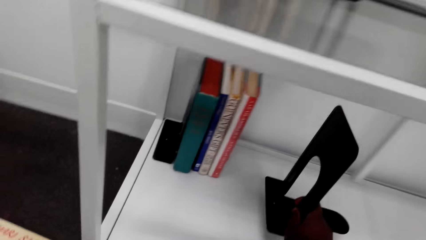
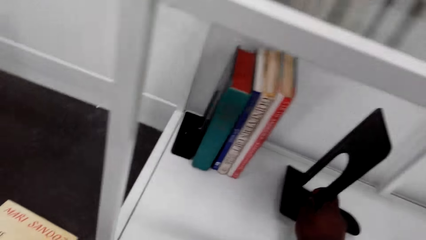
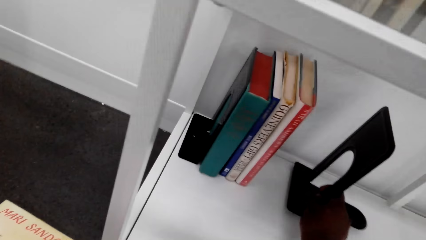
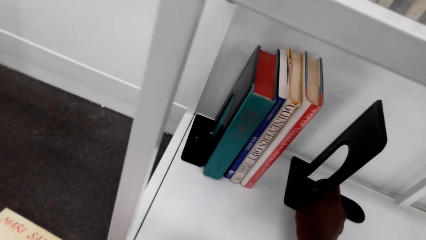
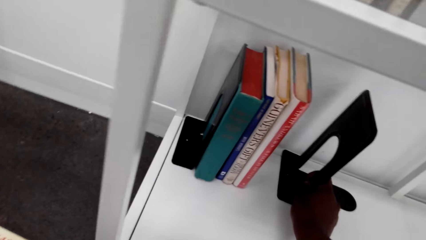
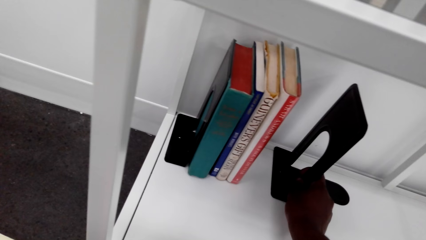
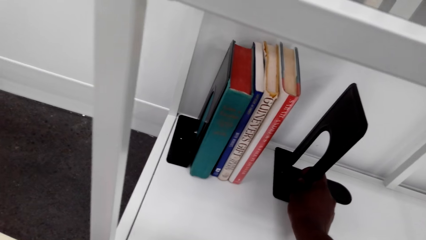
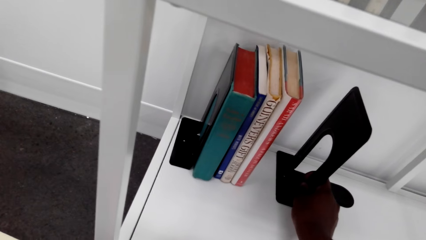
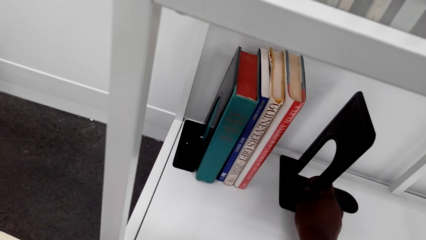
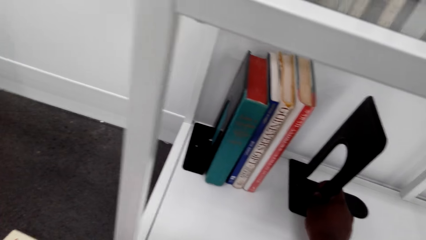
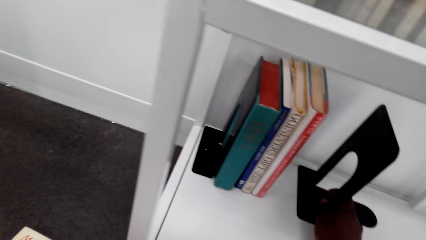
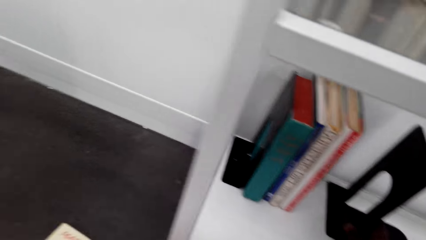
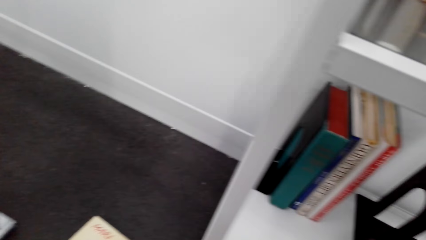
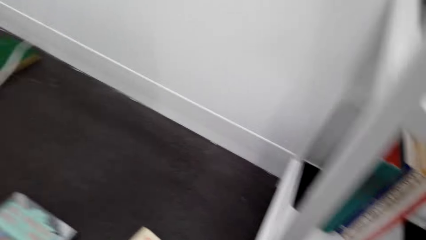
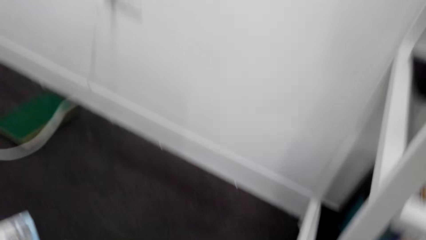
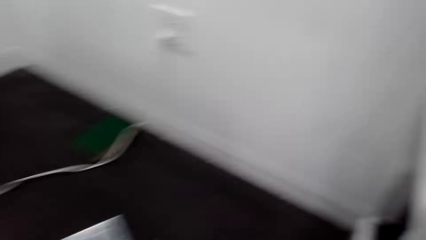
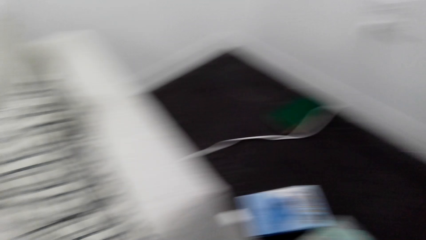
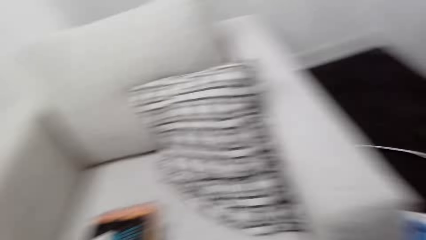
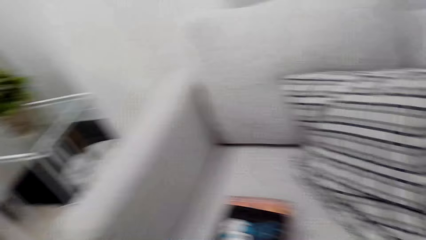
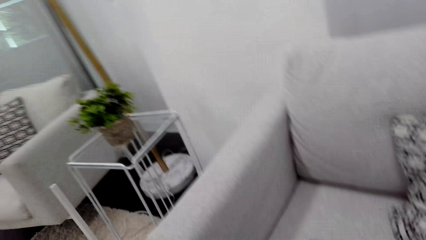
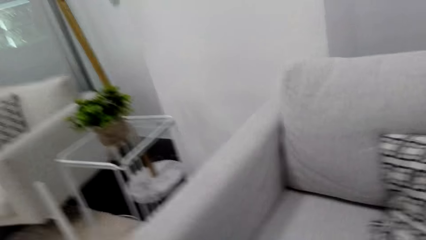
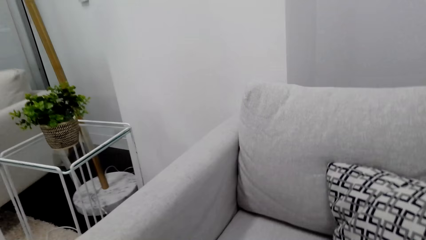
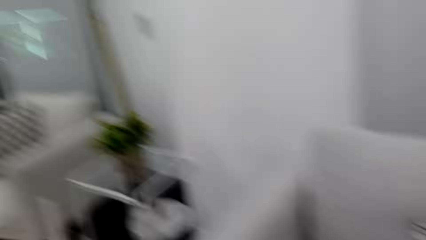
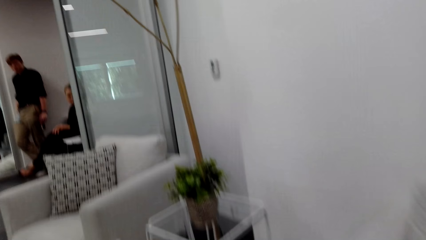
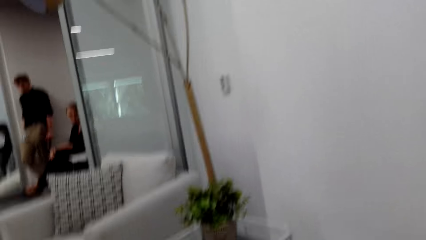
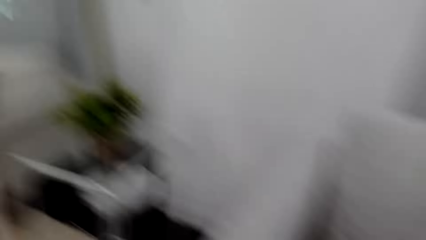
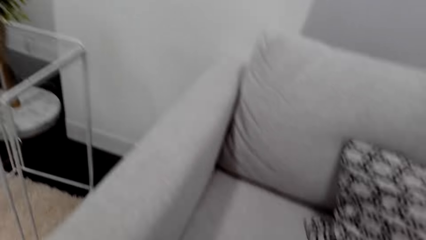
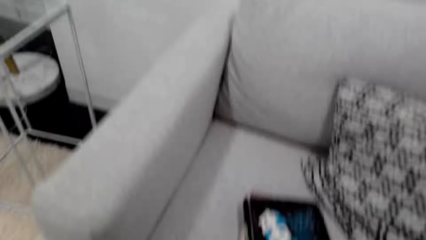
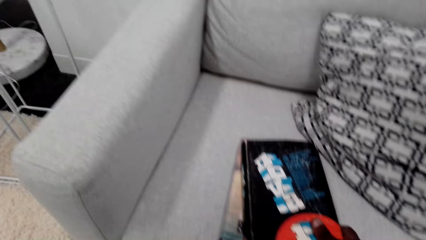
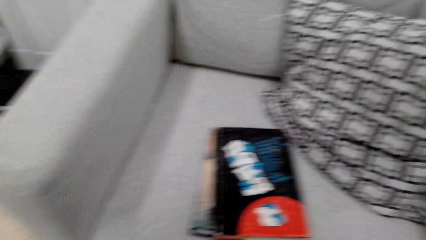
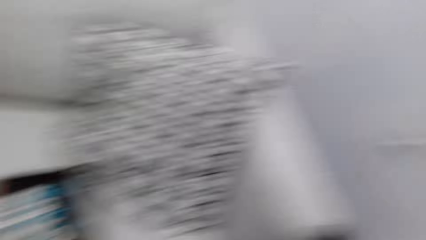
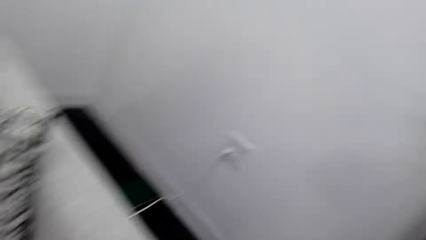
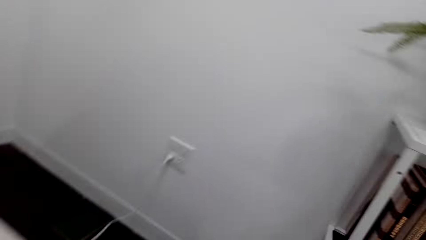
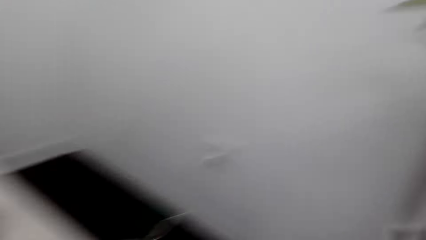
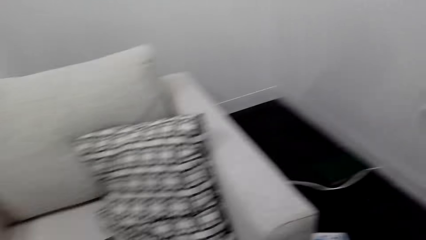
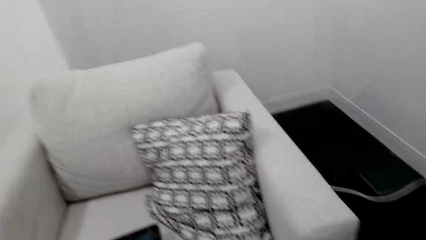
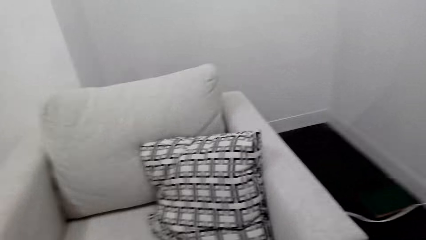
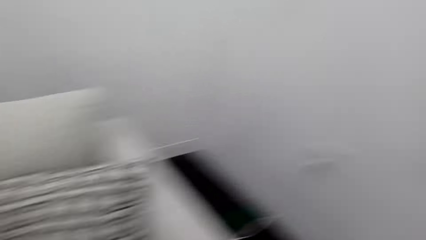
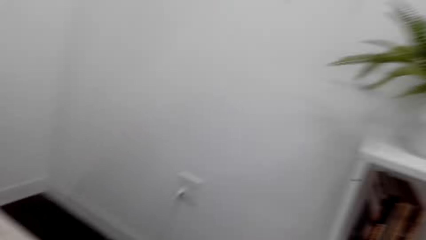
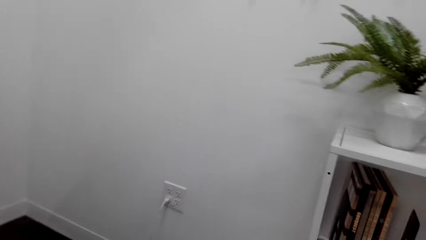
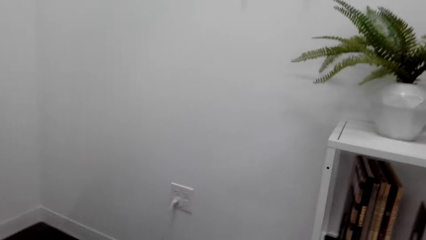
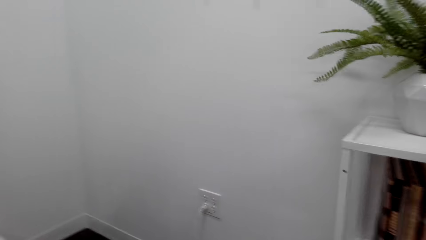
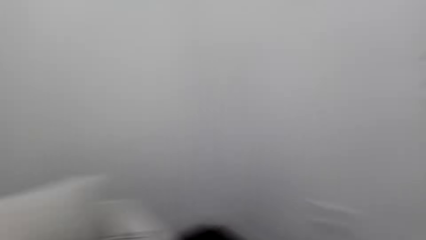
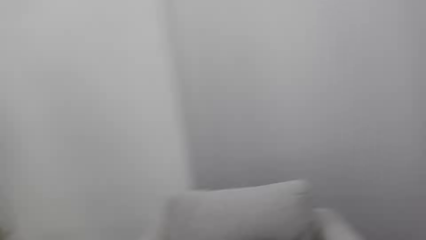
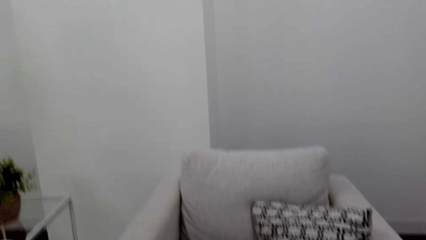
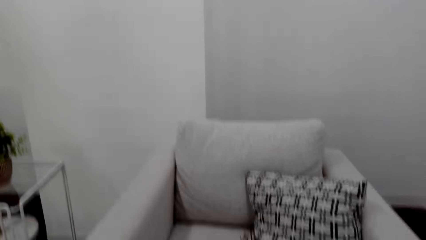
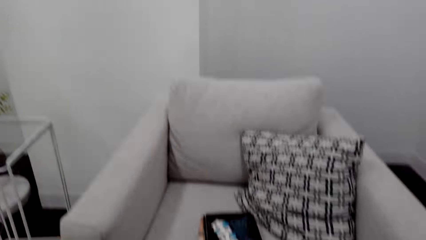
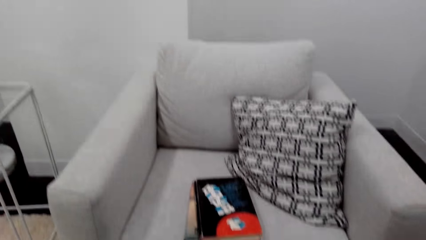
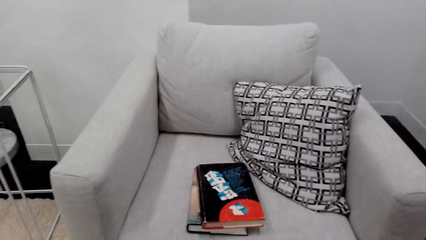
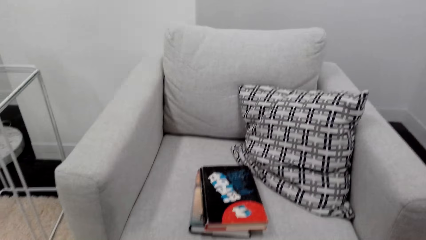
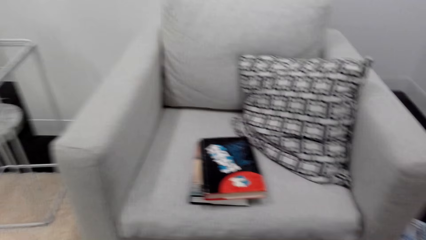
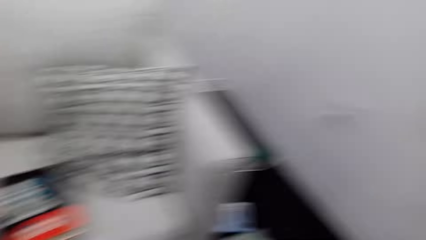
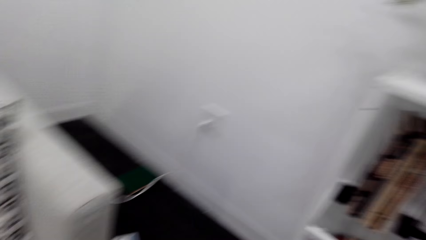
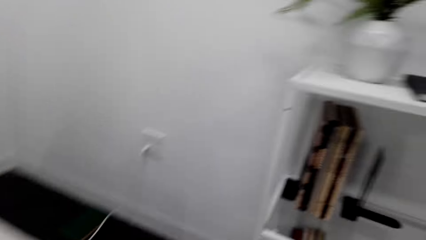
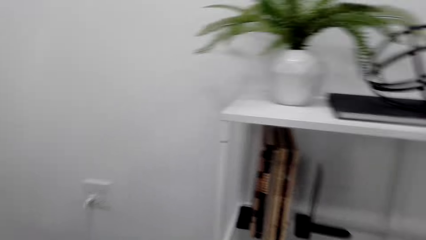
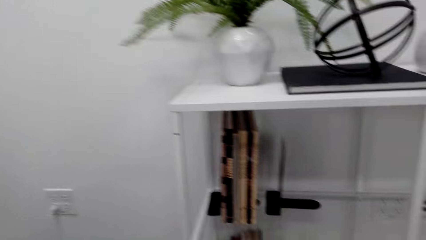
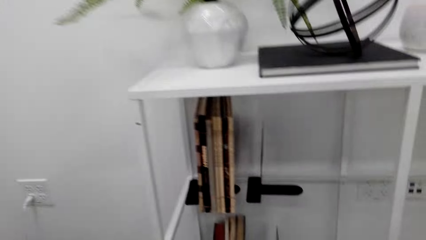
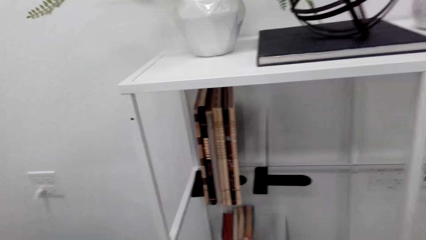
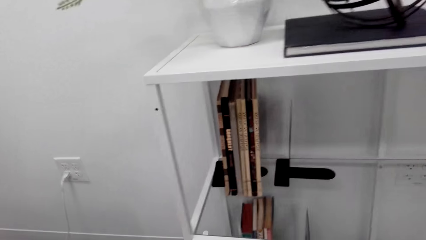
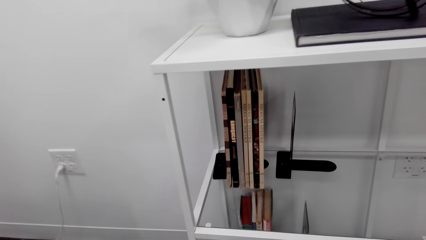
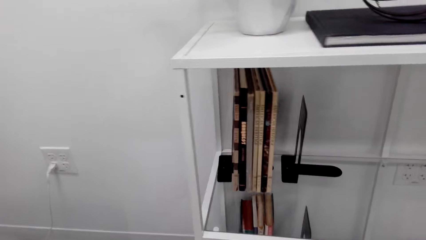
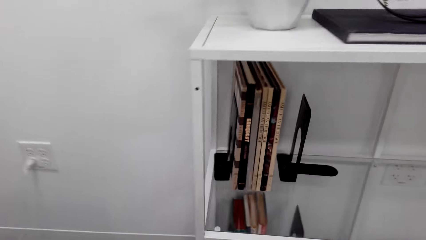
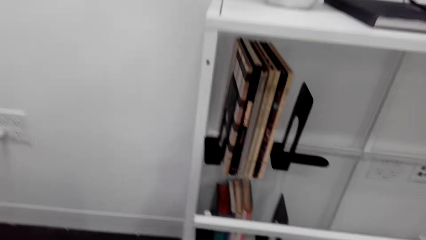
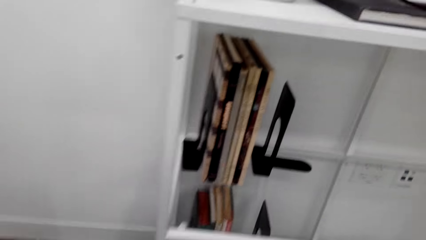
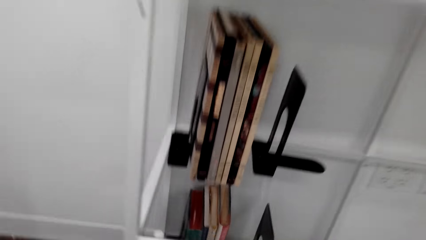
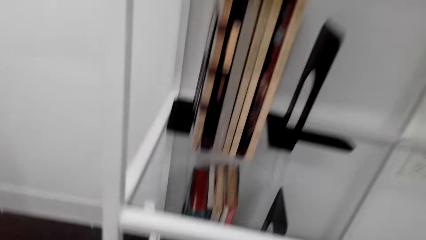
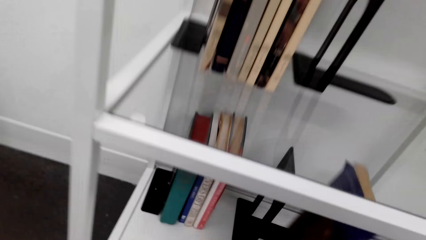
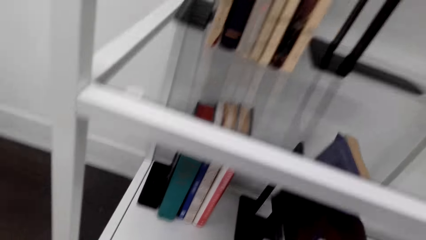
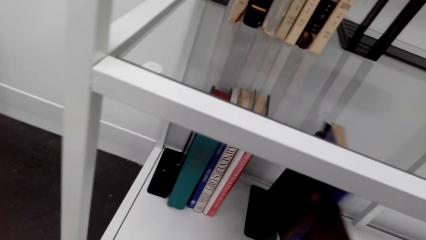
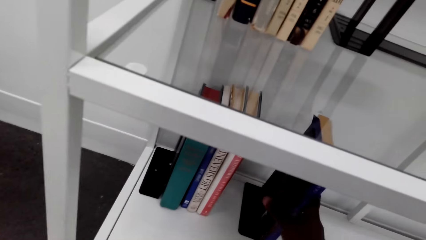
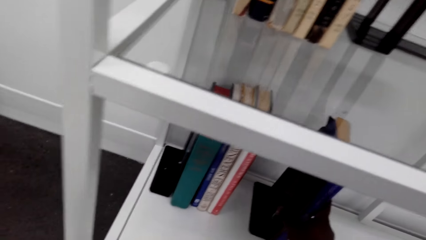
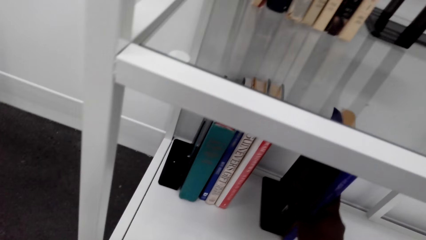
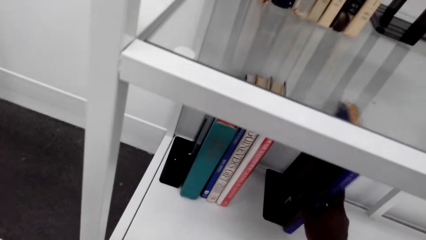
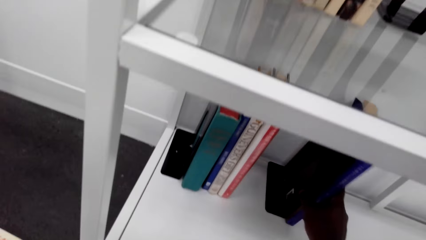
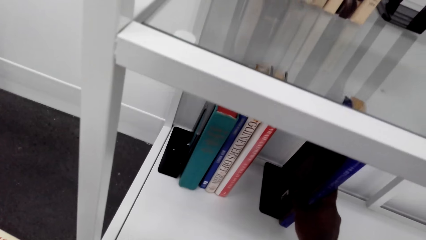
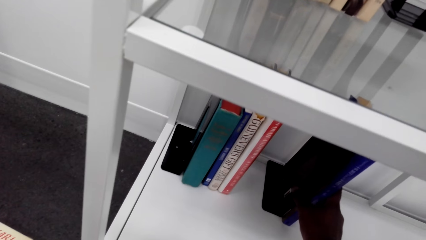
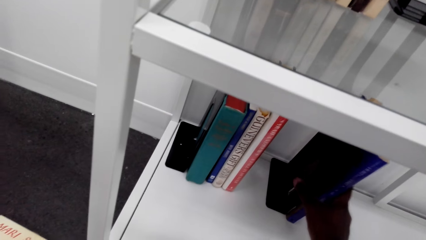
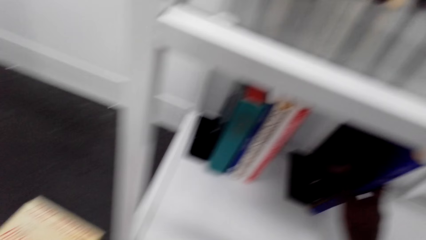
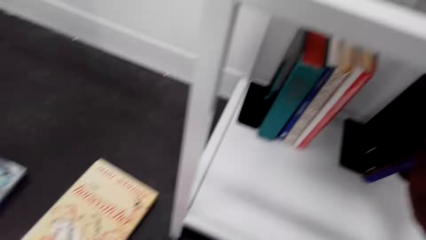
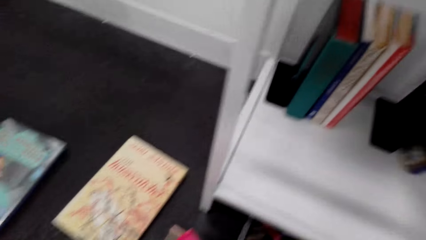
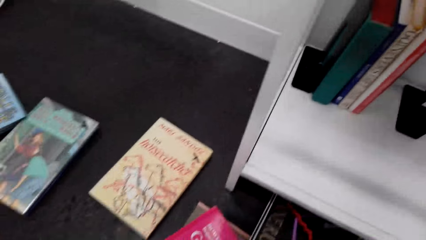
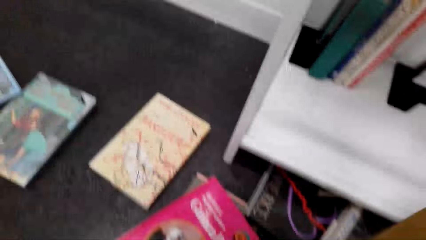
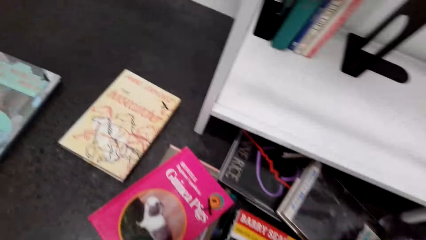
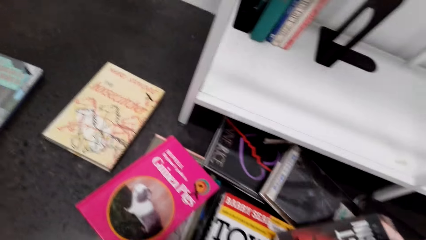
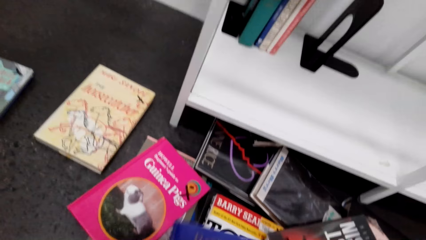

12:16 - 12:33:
The camera wearer places a book ends stand or book easel in a bookshelf. They look around the house. They converse with a man and a woman. The woman responds to the camera wearer. The camera wearer talks. The woman talks. The camera wearer talks. They place the book ends stand in the bookshelf. They put a book on the book easel on the shelf.
